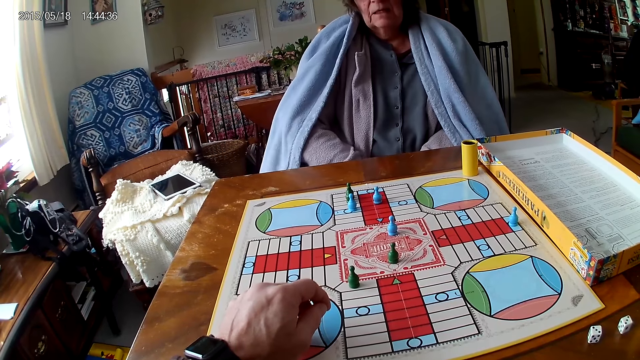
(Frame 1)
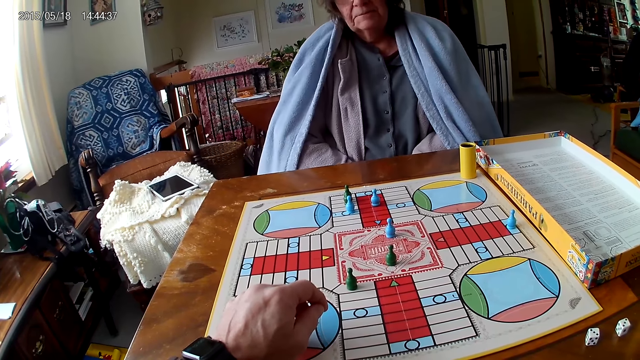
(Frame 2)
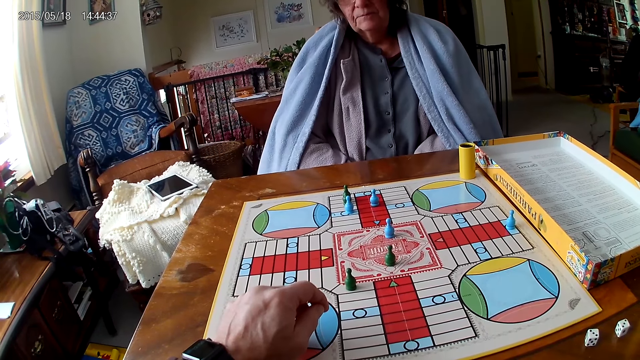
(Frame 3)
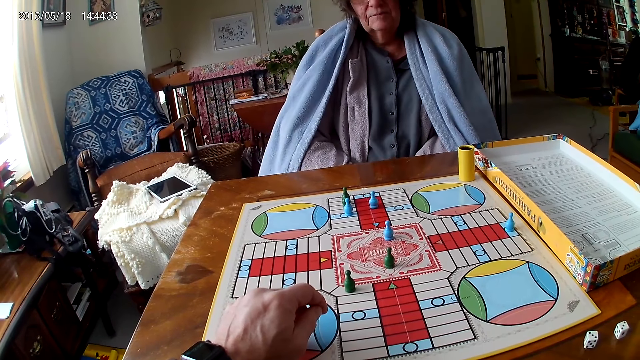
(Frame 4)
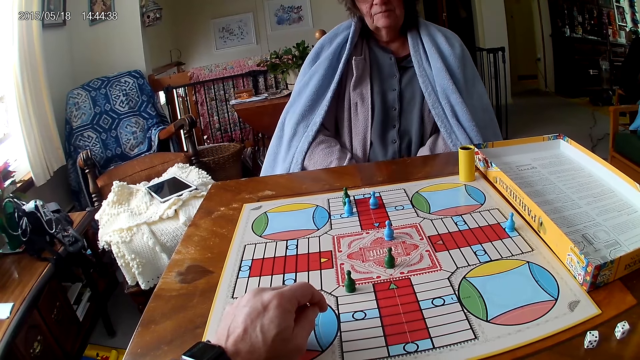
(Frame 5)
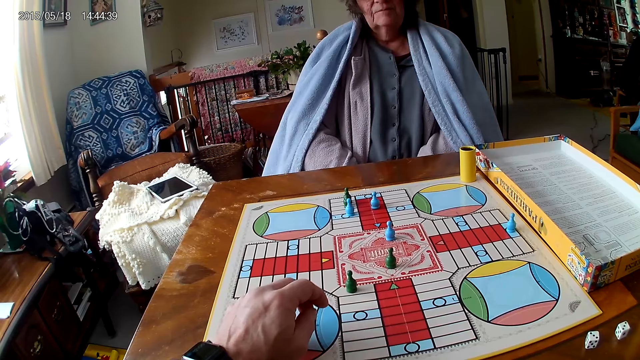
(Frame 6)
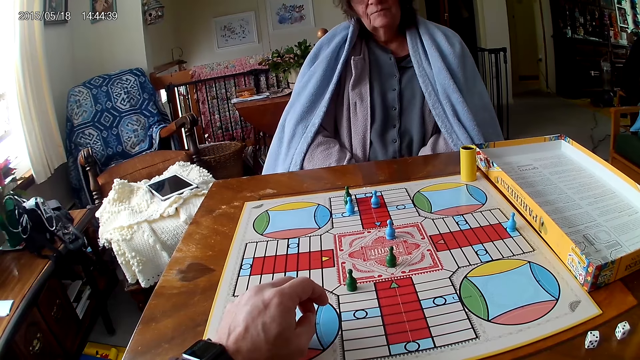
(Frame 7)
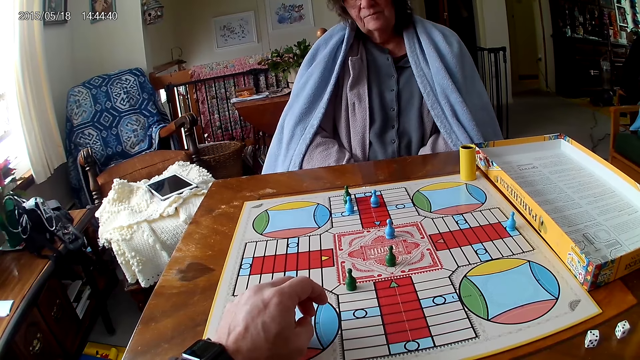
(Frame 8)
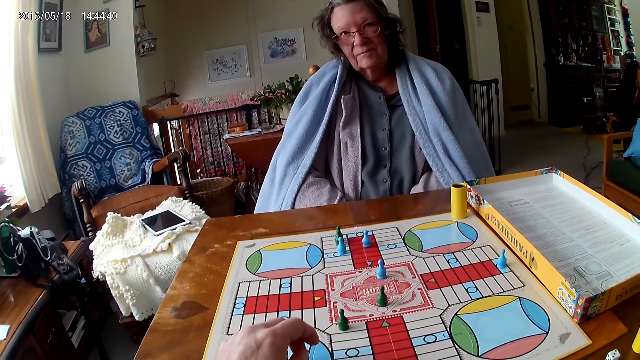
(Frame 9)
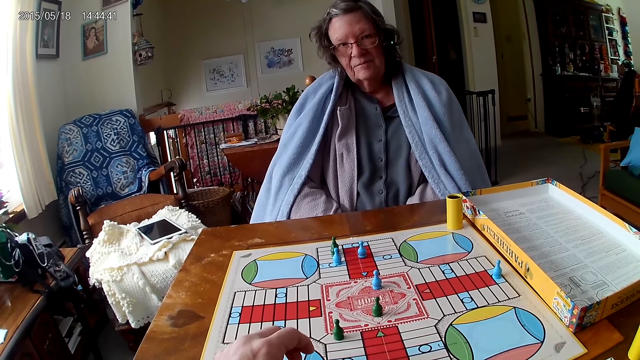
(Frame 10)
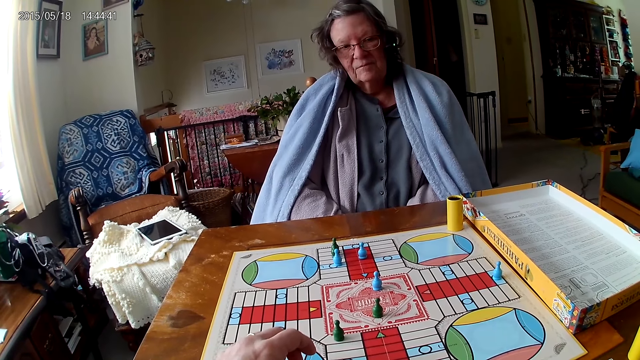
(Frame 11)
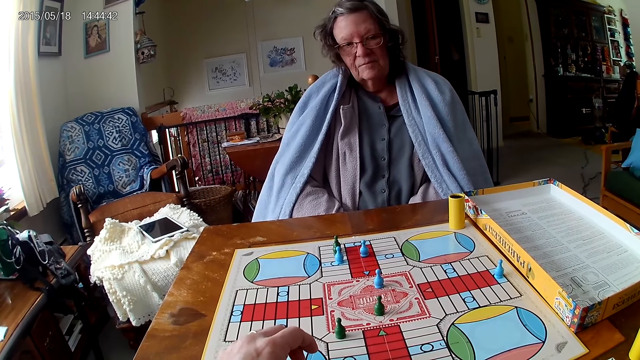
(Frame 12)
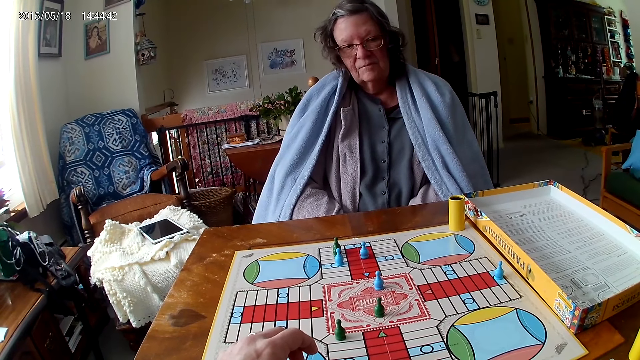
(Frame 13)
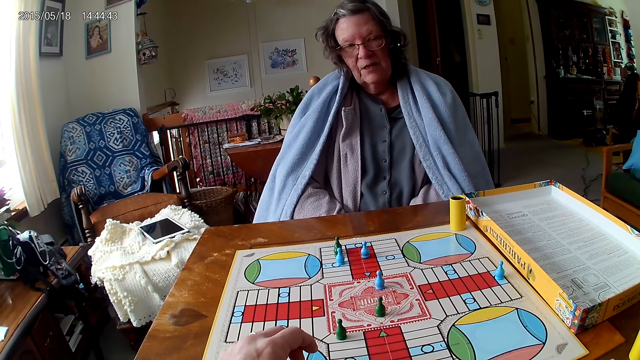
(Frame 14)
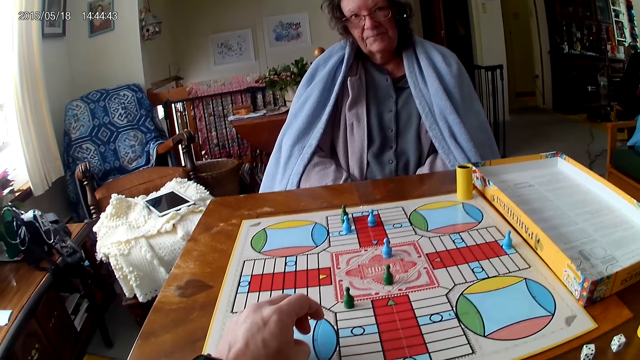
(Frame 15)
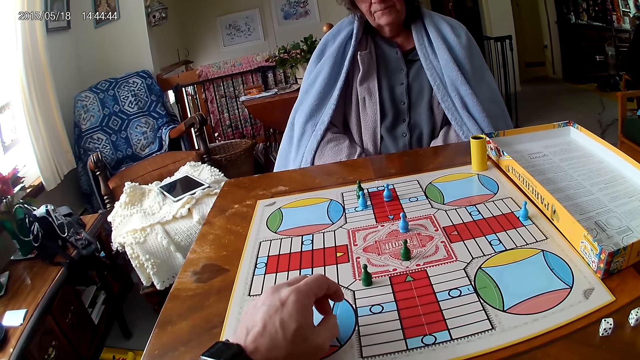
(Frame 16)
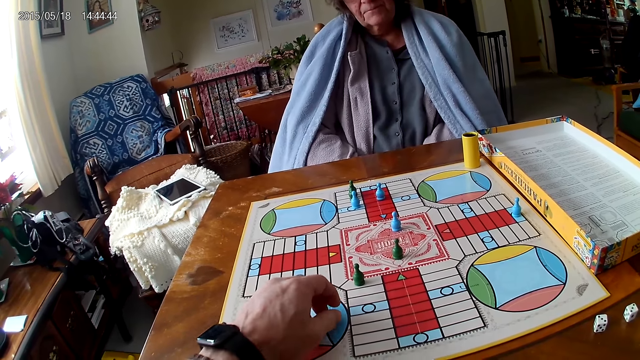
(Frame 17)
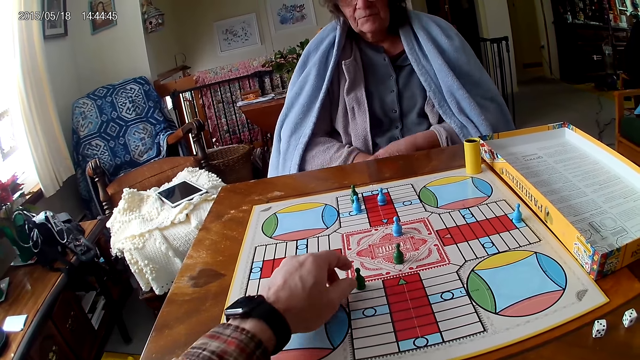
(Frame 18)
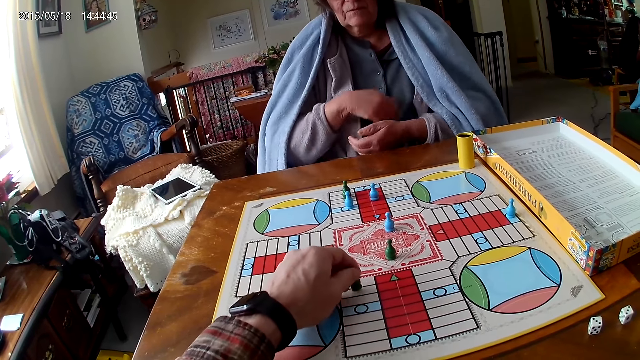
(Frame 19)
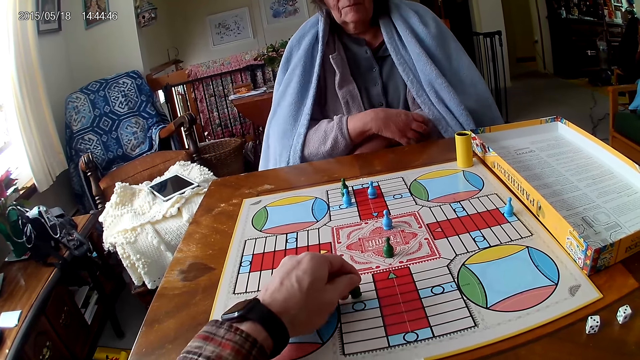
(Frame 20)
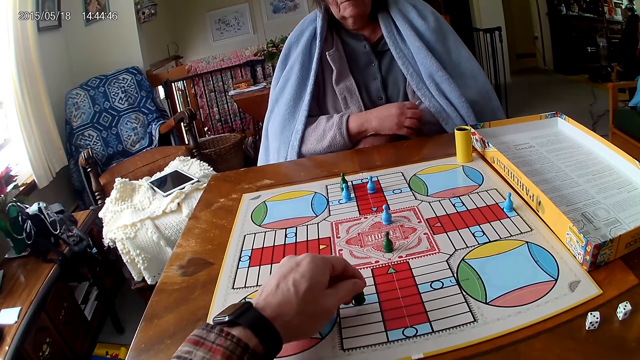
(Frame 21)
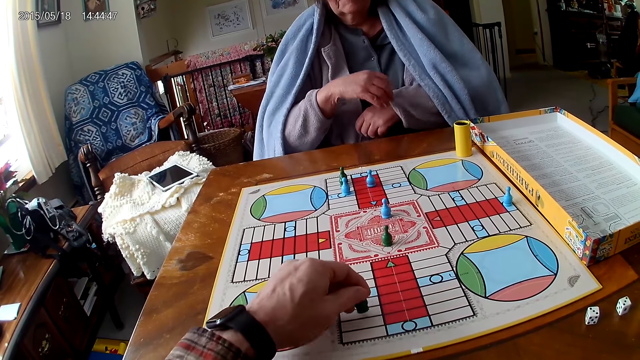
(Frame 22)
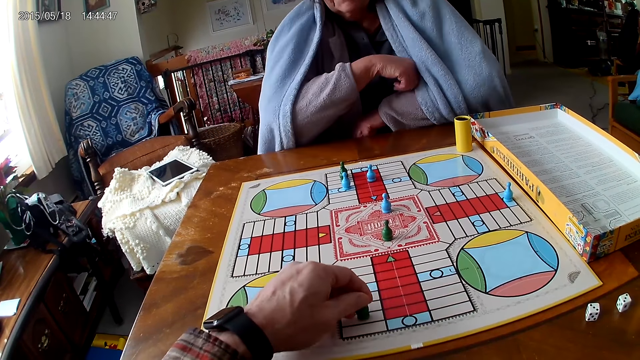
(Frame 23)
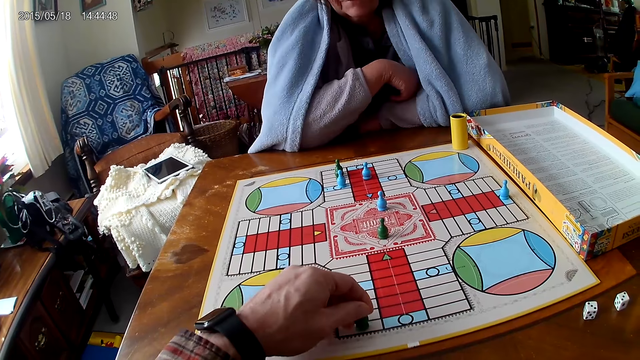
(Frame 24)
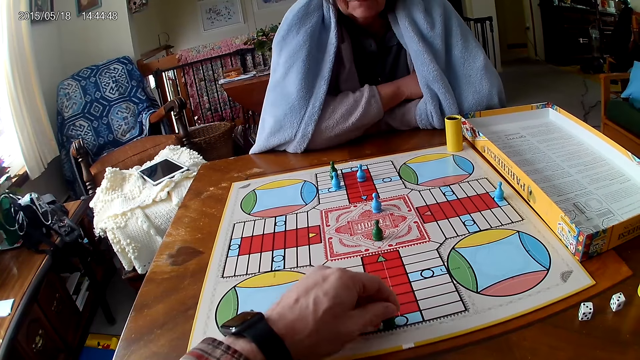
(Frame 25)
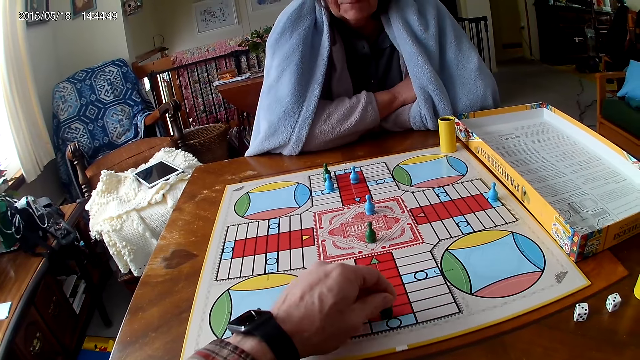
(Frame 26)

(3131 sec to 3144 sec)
The camera wearer counts the tiles on the ludo board on the table with ludo tokens in his left hand. He moves the pawn.

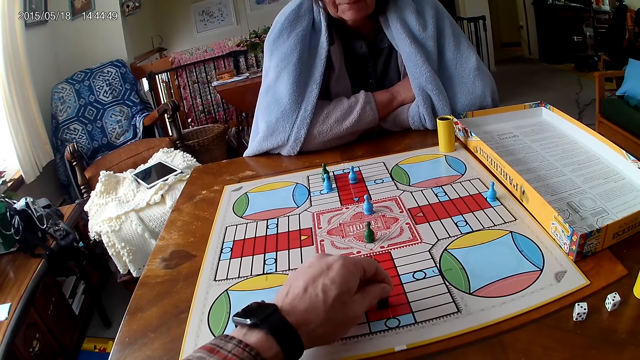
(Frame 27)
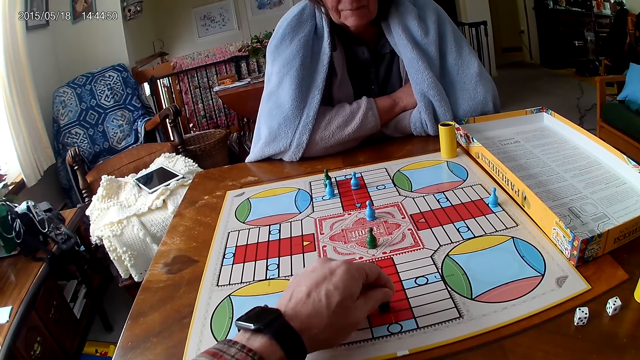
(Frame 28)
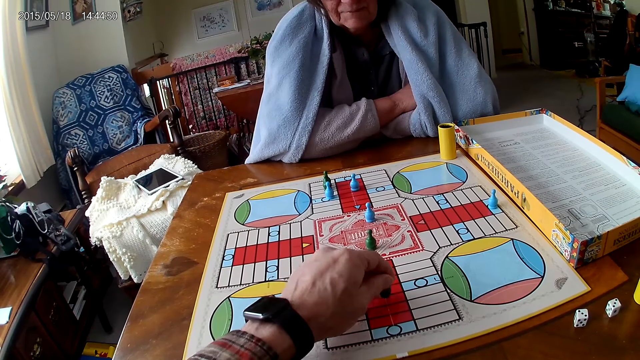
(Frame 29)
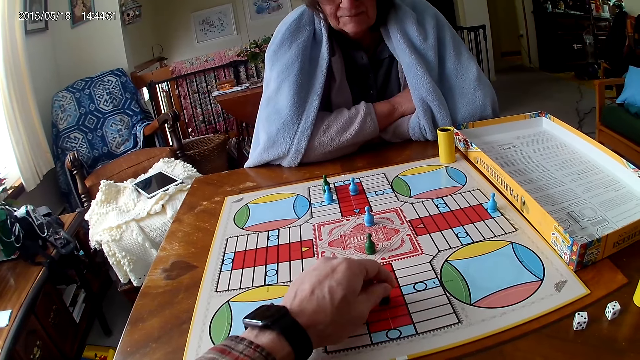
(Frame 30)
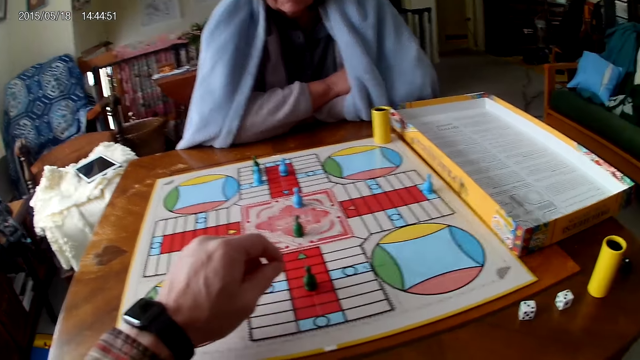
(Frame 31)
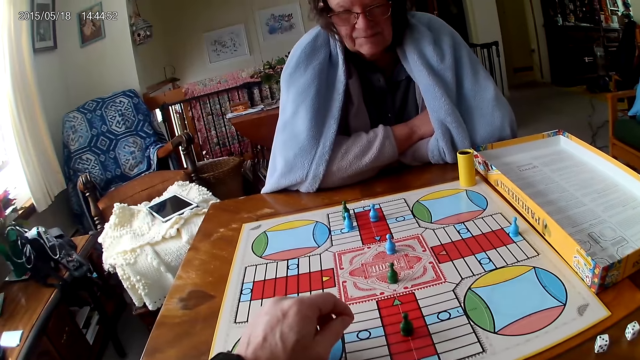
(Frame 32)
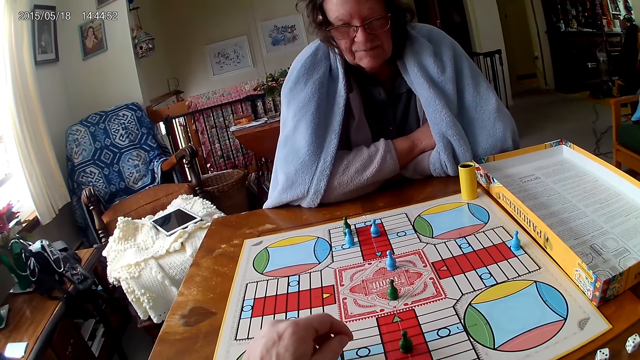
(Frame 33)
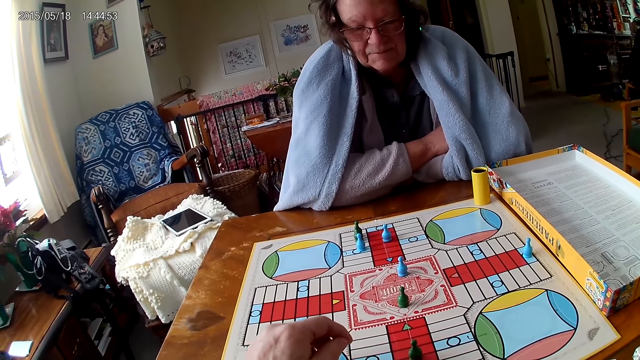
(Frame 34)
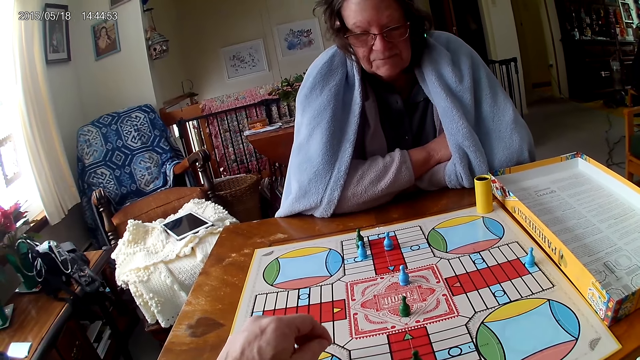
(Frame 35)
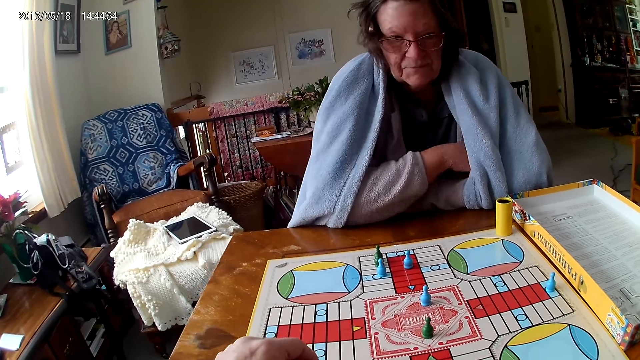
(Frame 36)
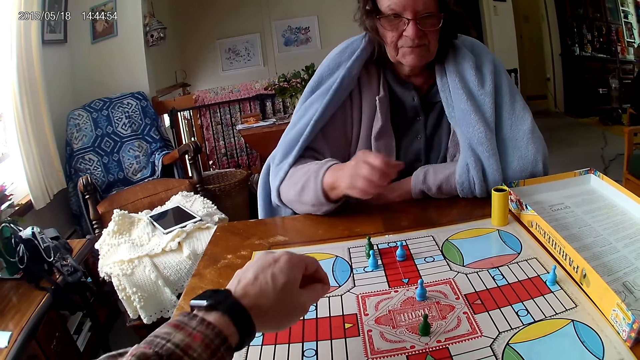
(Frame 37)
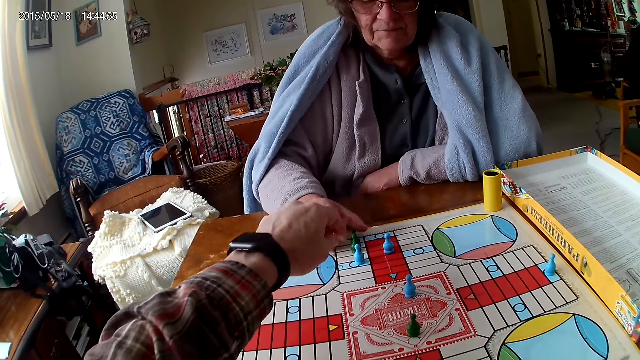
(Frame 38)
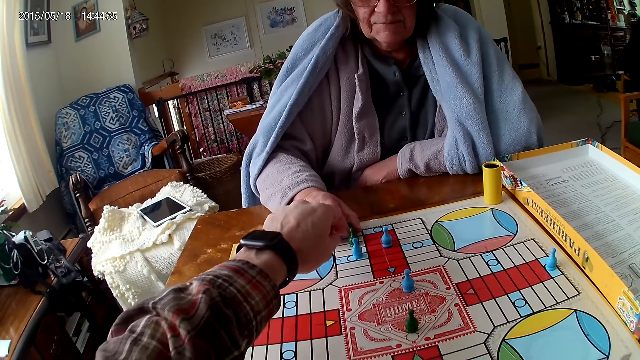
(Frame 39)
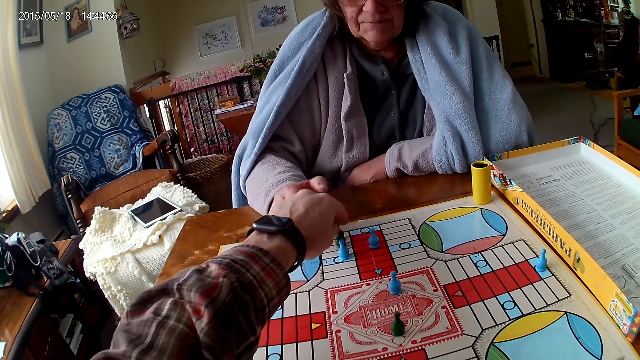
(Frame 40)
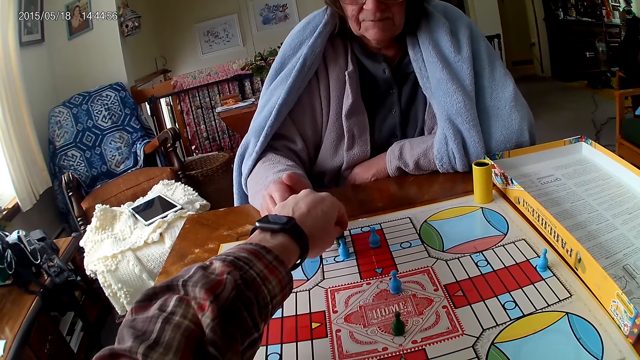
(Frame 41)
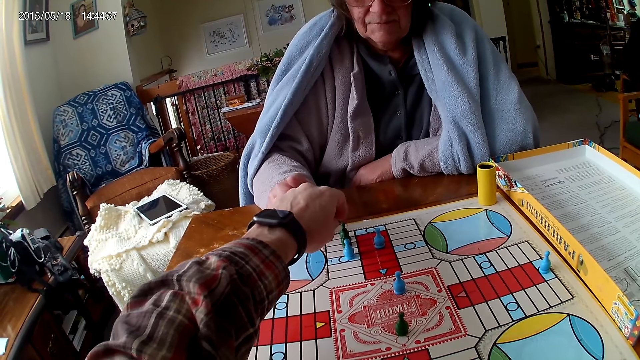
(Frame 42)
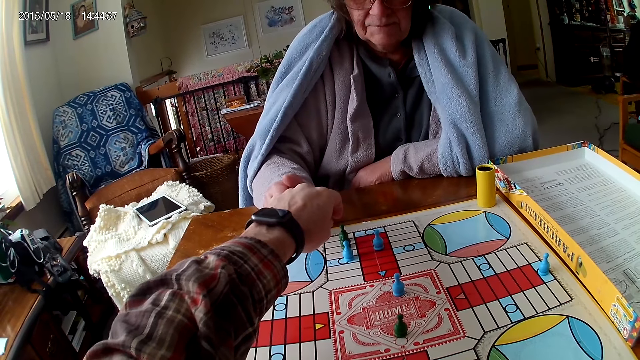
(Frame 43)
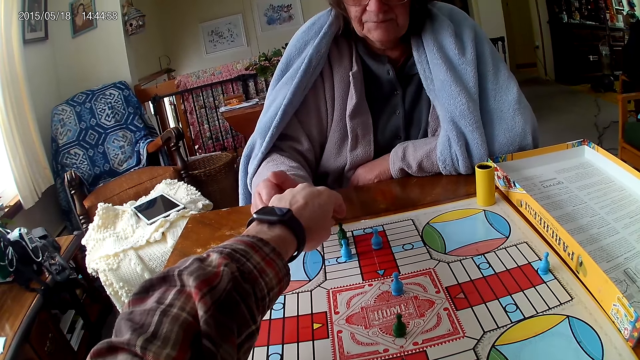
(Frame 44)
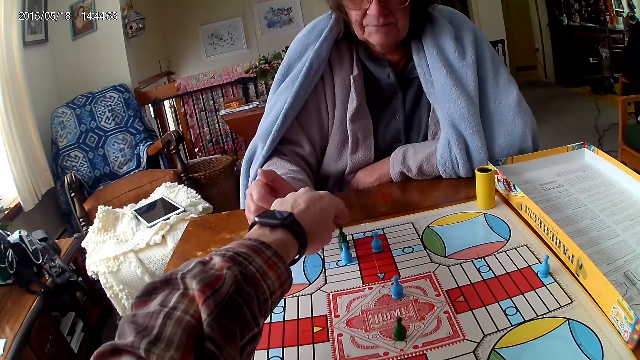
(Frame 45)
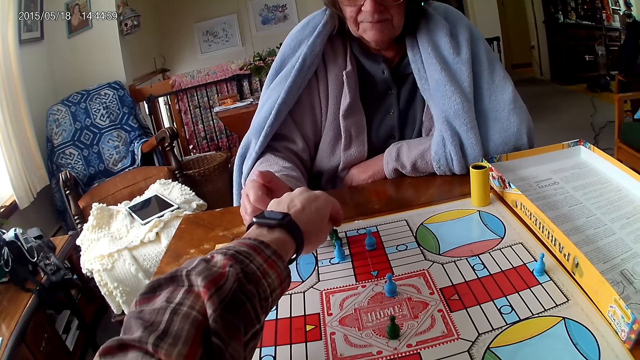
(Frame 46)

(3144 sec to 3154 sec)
The camera wearer stops moving the pawn. A woman touches the pawn. The camera wearer touches another ludo token on the ludo board with her right hand. They touch it again. They count the tiles on the ludo board on the table with the ludo token in his right hand.
